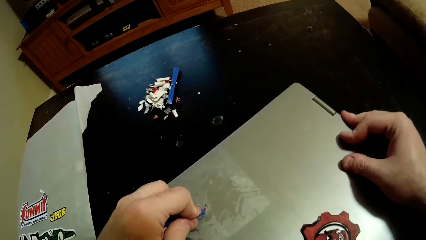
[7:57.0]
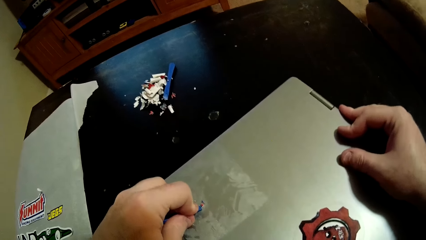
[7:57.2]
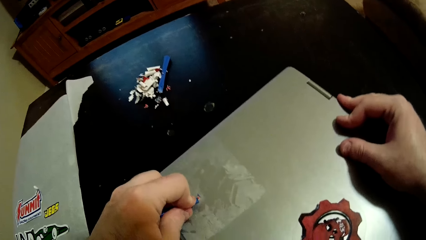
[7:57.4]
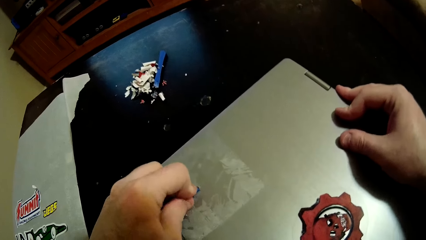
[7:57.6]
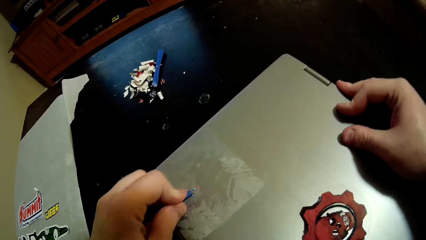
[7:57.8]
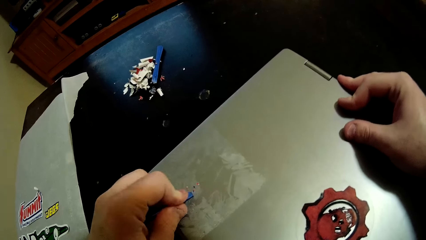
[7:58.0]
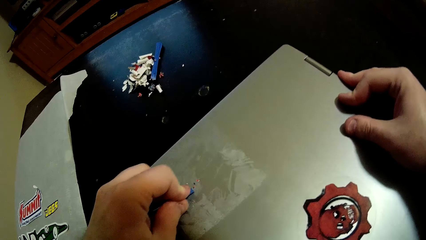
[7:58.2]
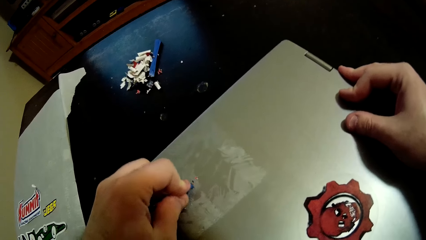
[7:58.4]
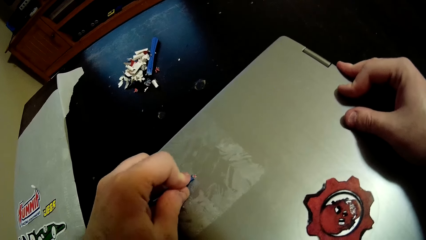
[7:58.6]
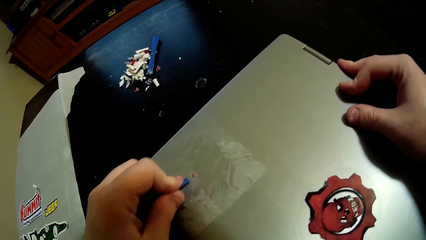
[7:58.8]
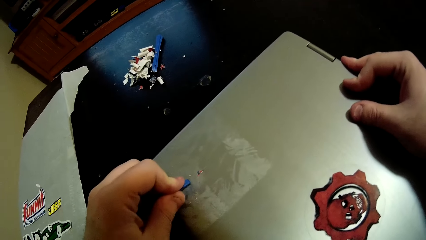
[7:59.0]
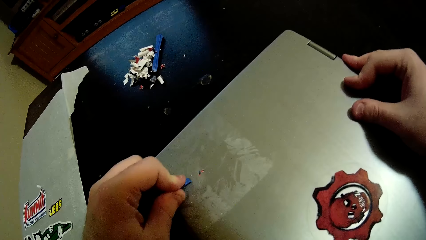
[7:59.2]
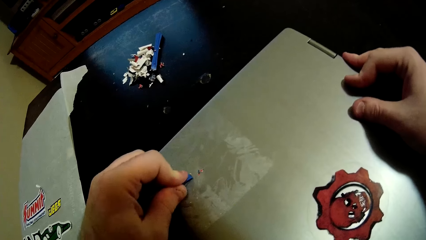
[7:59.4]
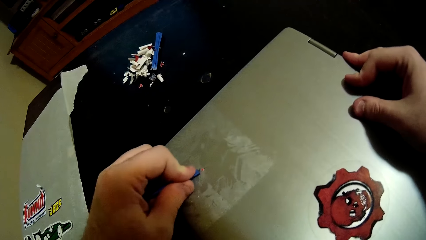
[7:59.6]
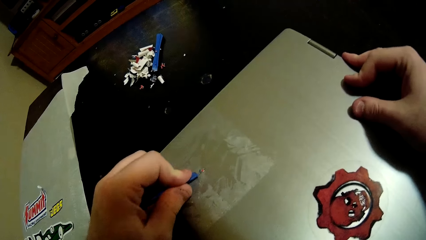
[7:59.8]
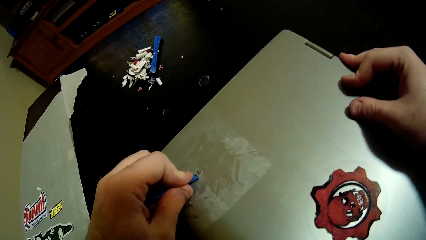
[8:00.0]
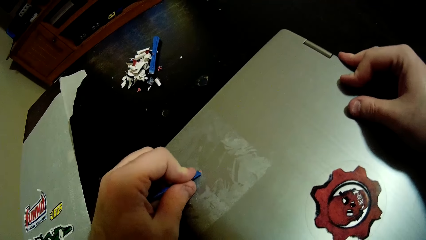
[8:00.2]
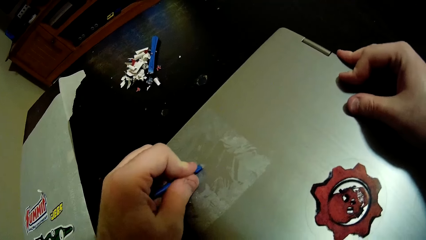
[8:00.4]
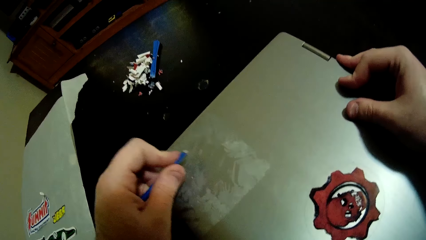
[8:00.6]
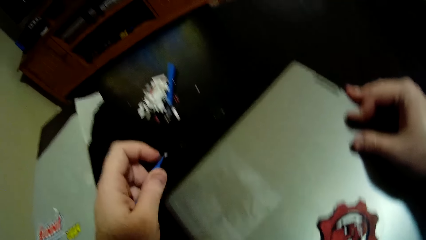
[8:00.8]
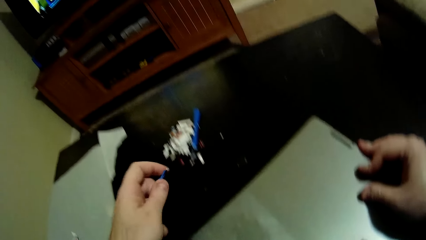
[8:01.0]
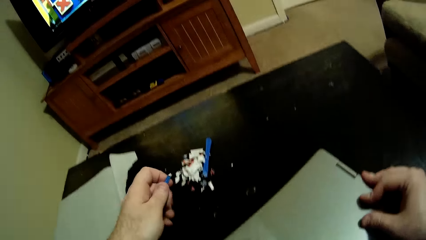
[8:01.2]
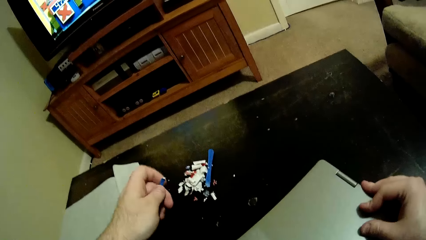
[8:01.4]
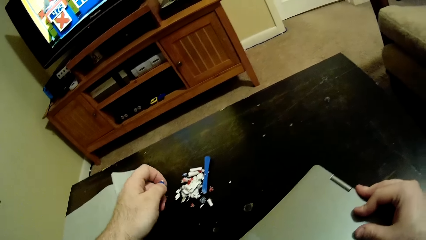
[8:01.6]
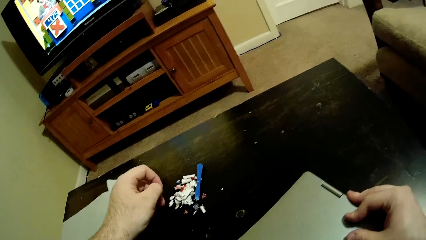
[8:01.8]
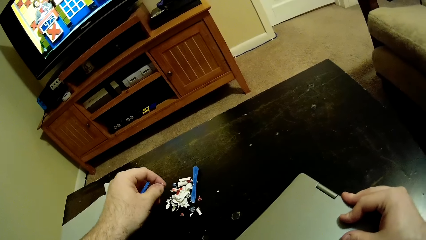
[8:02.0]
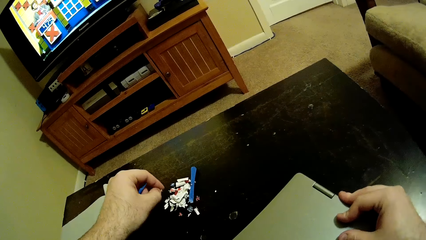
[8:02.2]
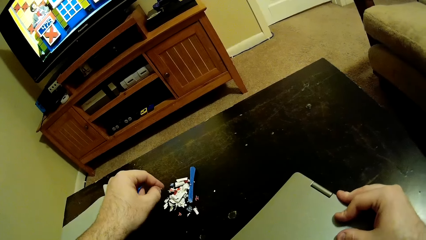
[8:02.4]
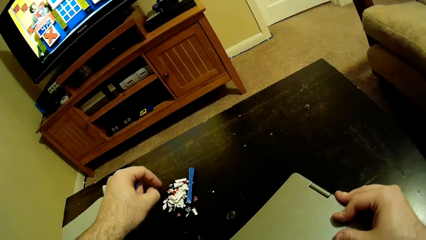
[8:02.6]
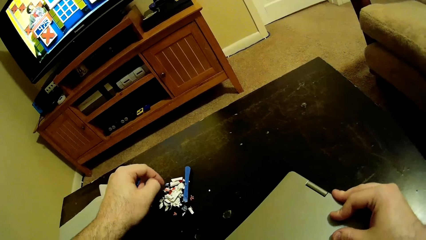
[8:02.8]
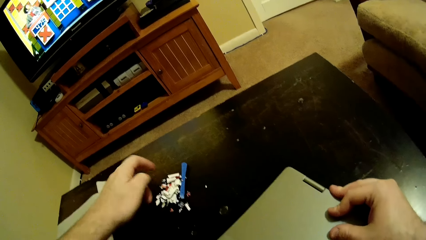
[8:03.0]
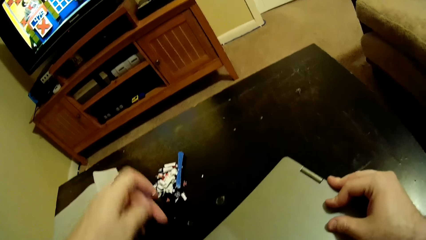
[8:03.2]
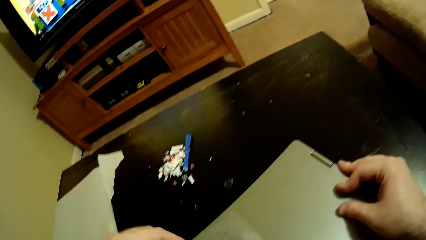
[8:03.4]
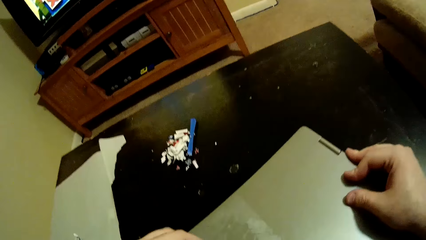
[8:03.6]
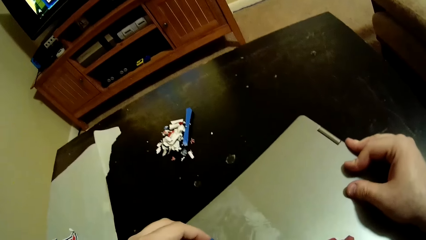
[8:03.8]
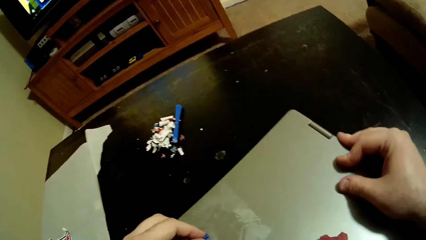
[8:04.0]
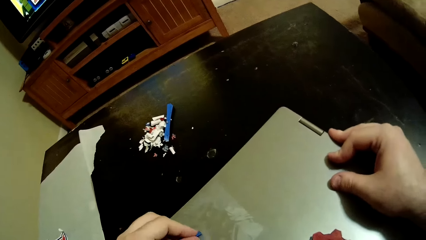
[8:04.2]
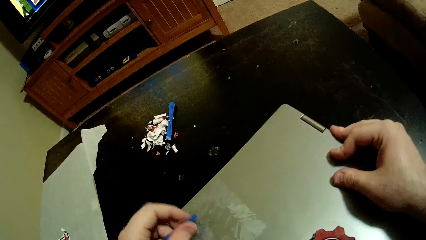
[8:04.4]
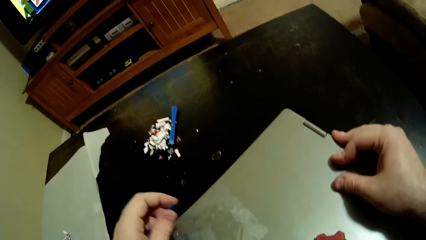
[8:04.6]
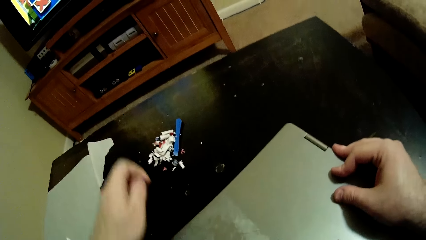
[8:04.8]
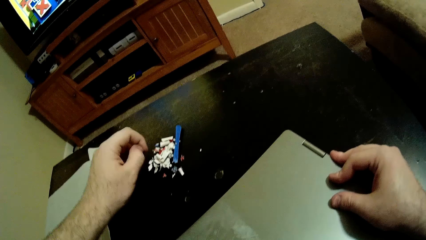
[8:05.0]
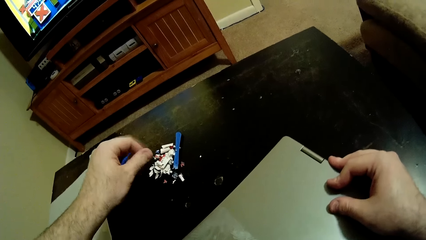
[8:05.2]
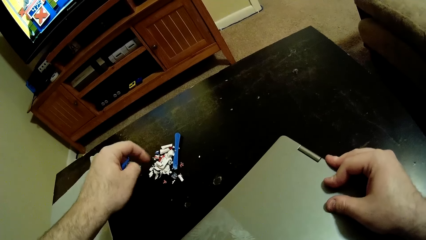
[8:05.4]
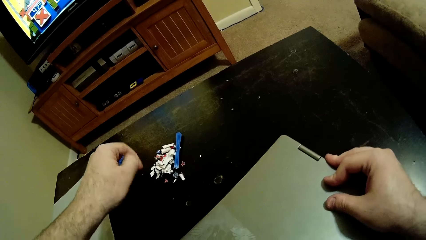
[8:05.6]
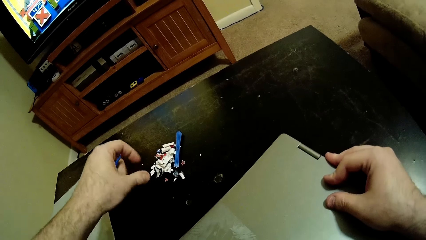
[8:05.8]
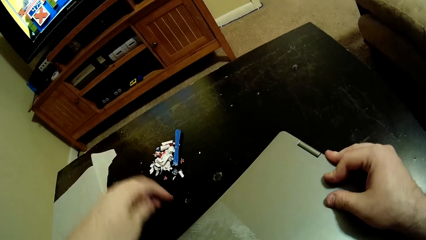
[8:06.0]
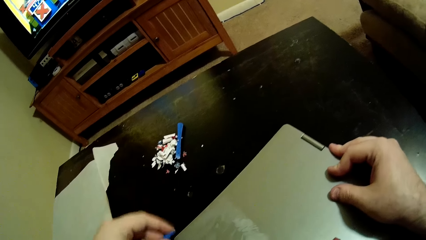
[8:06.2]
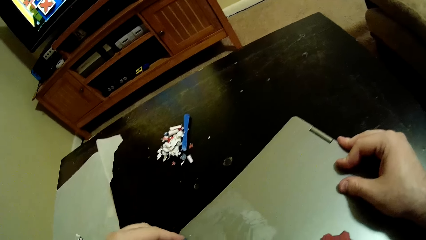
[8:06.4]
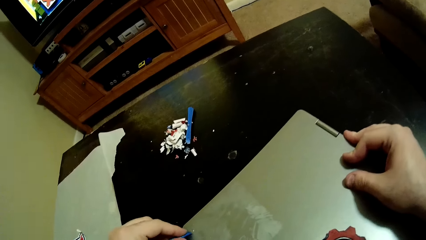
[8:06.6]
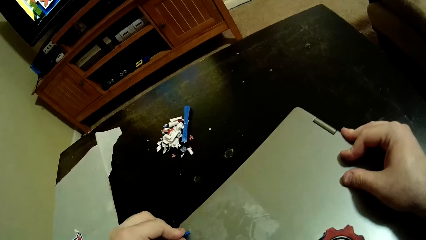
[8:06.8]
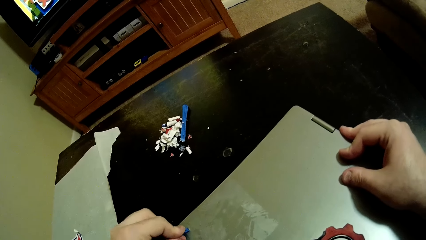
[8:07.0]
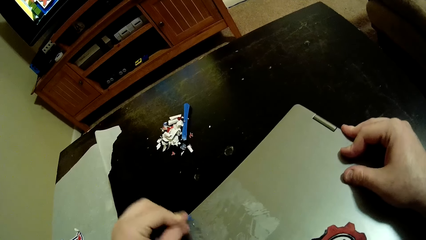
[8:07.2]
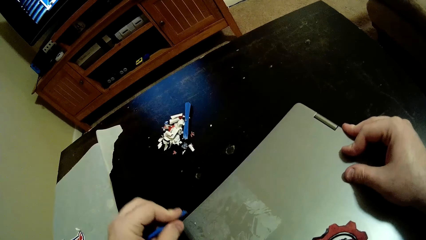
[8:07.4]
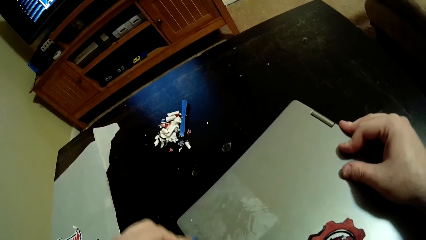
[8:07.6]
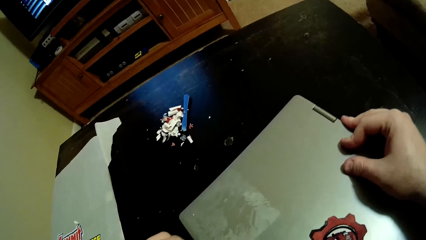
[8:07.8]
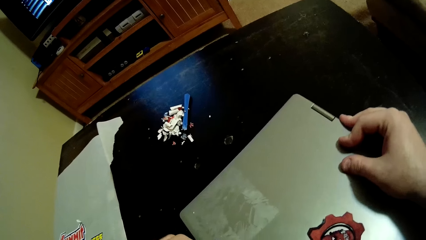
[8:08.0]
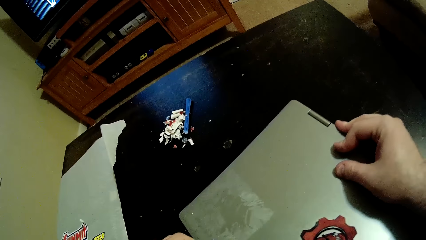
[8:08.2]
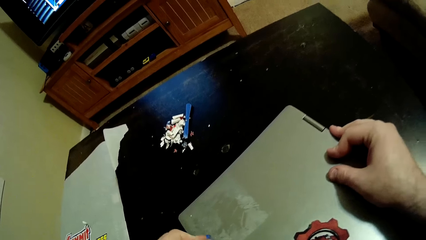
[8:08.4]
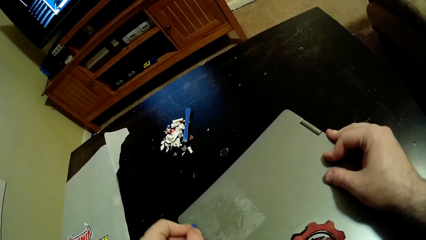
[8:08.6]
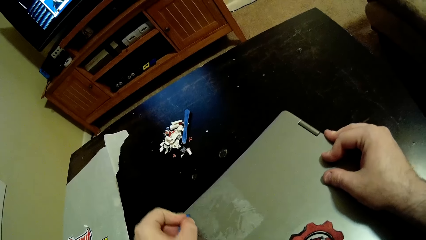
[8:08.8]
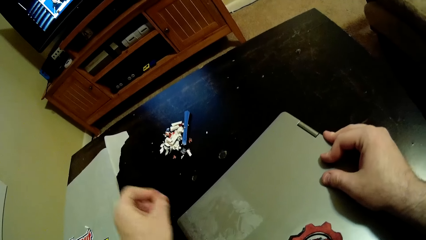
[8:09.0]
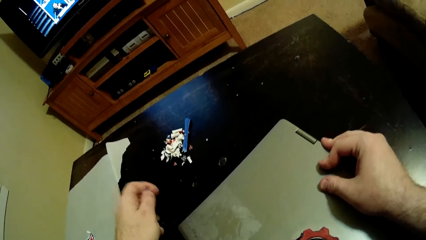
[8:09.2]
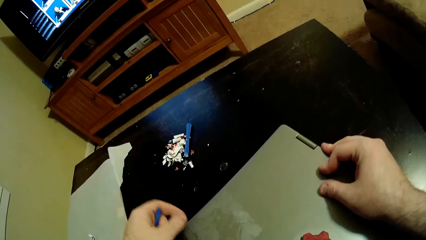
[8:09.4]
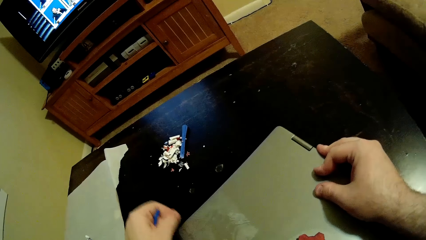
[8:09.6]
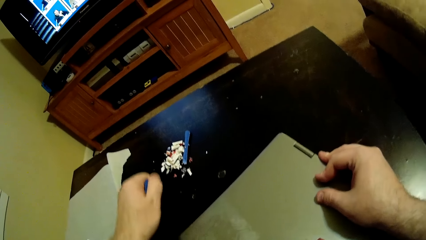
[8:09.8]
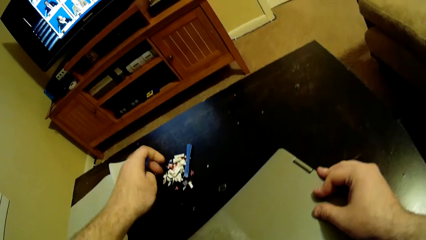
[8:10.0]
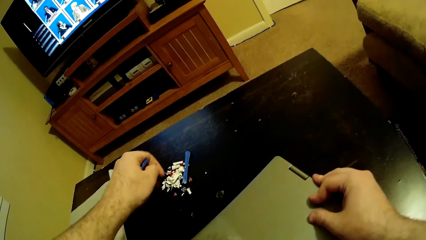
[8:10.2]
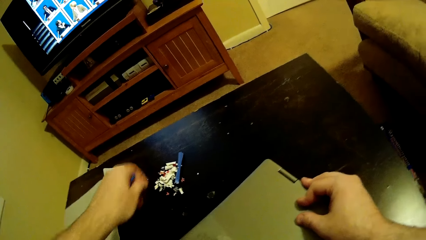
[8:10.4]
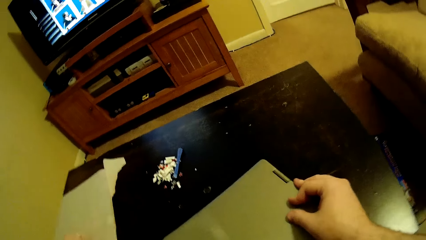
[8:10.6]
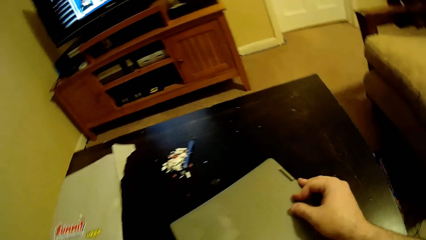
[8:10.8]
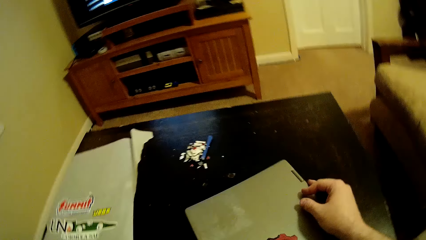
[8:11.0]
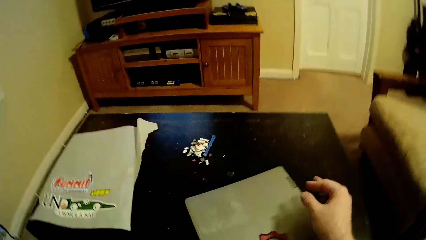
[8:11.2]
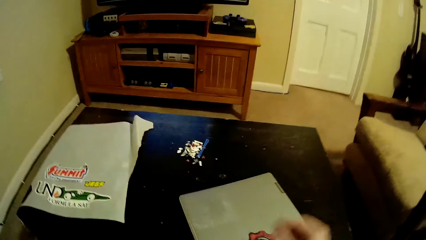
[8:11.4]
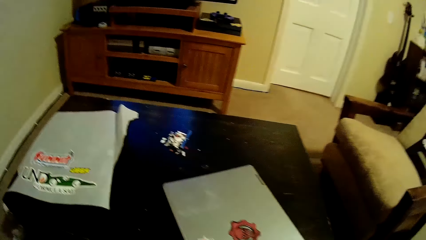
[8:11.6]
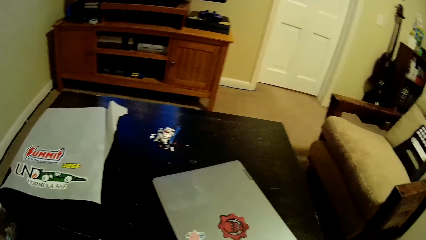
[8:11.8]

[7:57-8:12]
The camera wearer scrapes the sticker on the laptop with a sticker scraper. He throws a piece of sticker on the table. He removes the sticker on the laptop. He puts down the sticker.
